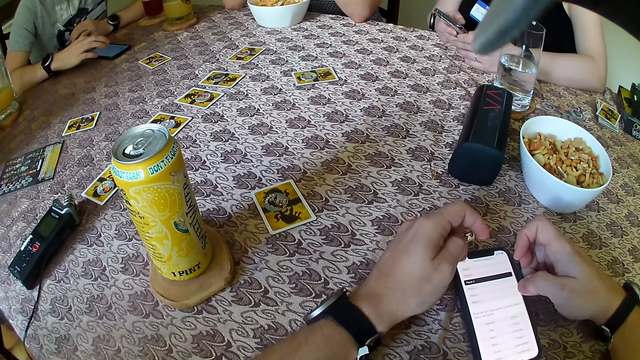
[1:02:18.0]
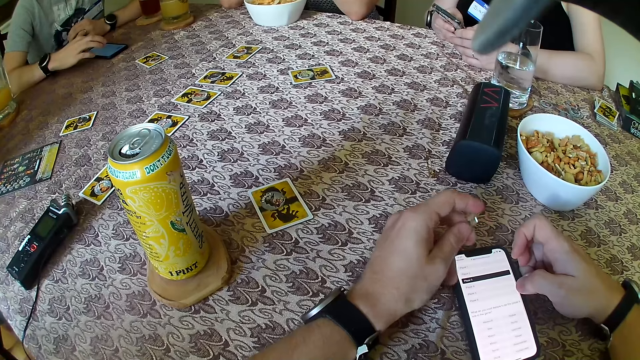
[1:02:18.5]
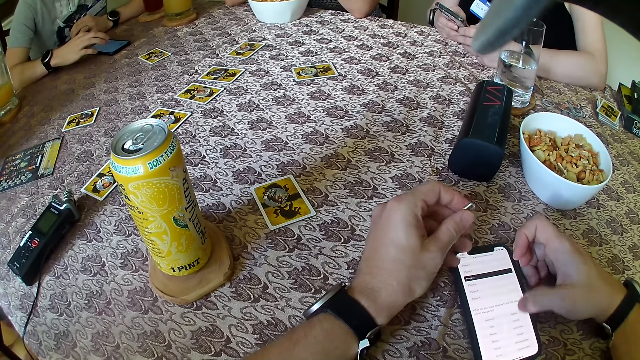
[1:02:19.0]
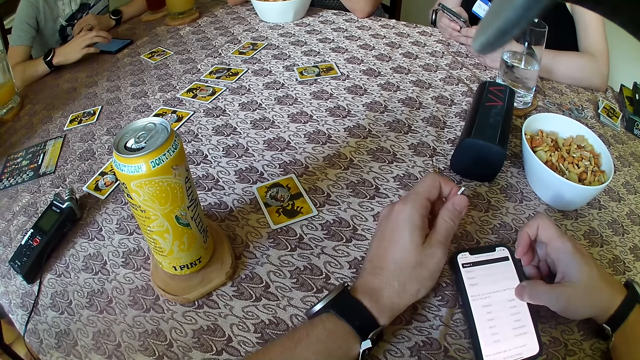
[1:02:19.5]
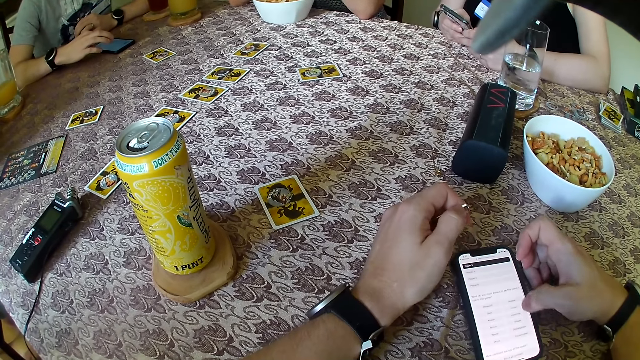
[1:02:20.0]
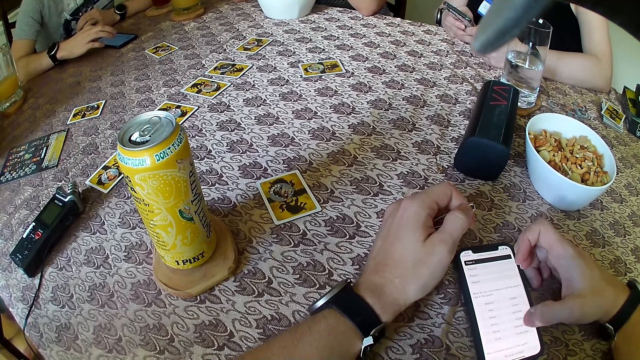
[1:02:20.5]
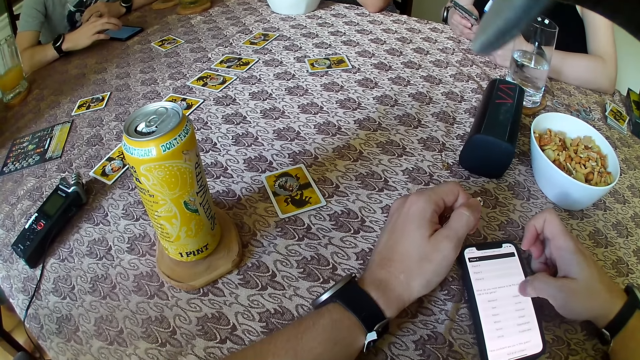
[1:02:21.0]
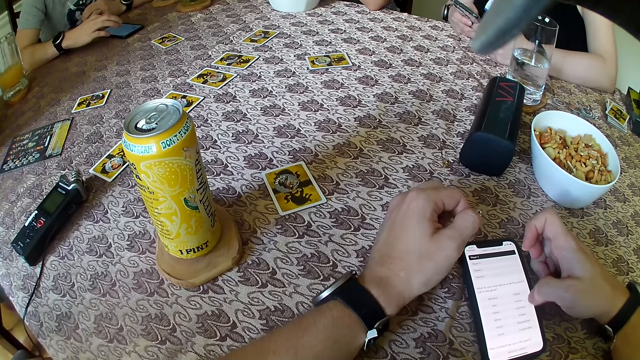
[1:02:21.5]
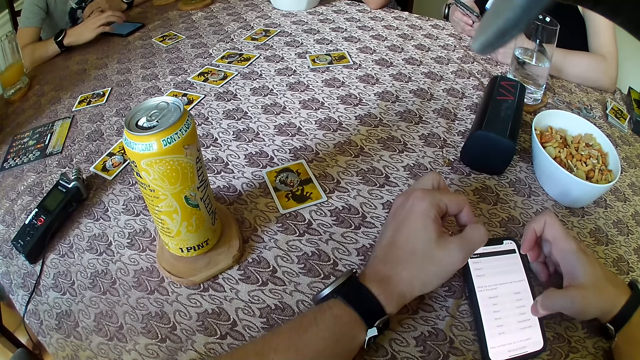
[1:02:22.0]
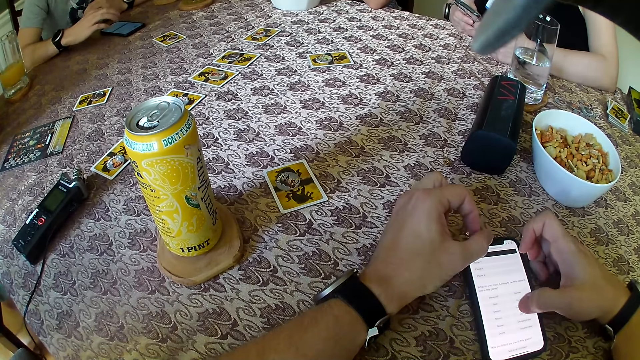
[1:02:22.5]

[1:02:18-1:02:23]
The camera wearer operates a phone.

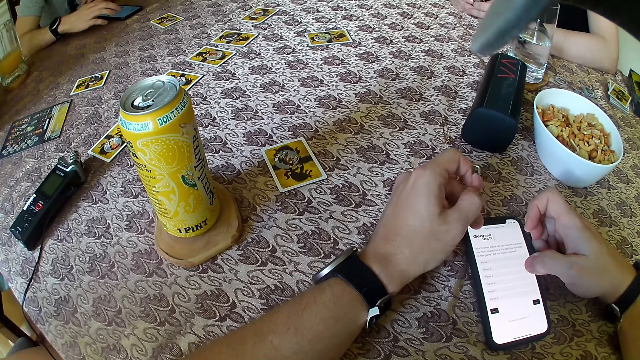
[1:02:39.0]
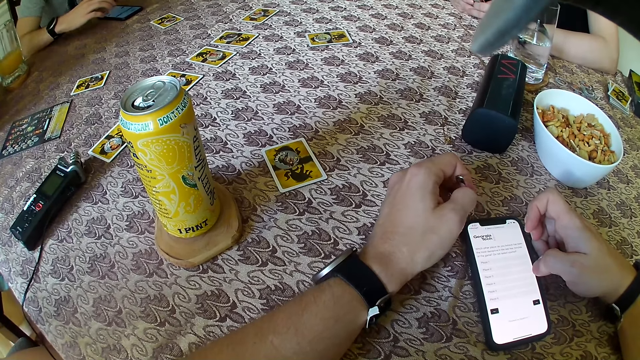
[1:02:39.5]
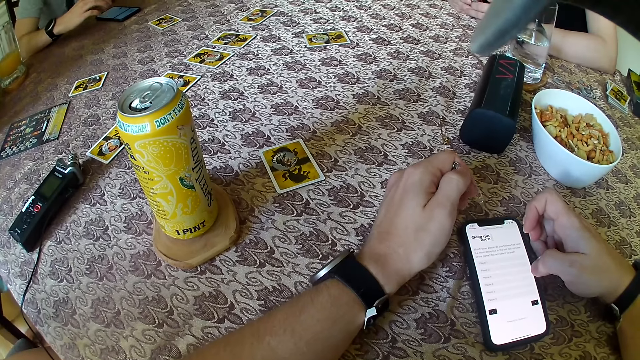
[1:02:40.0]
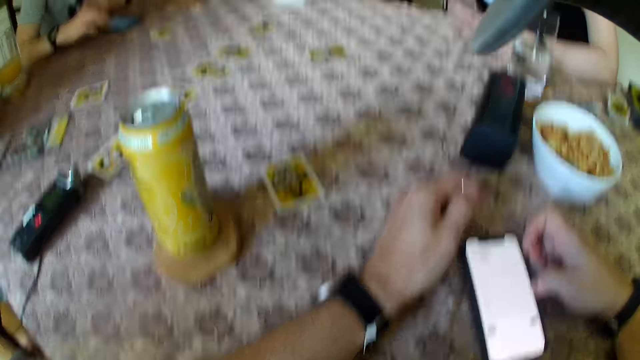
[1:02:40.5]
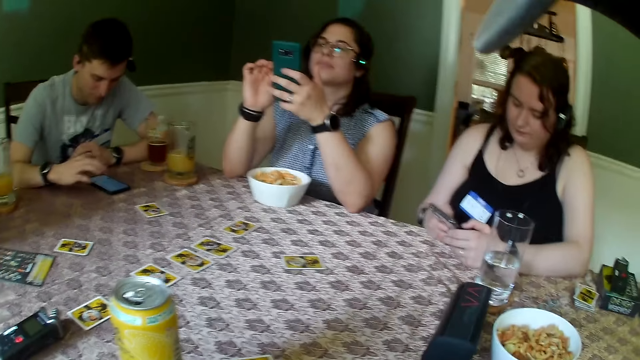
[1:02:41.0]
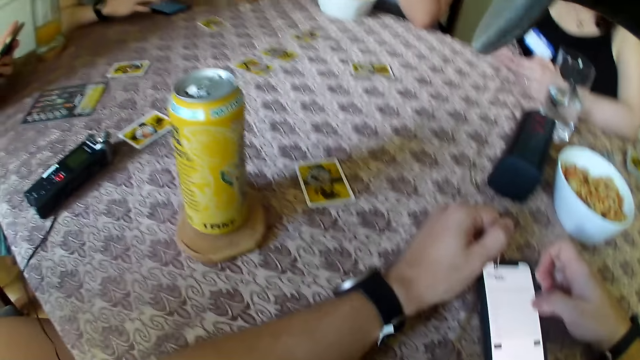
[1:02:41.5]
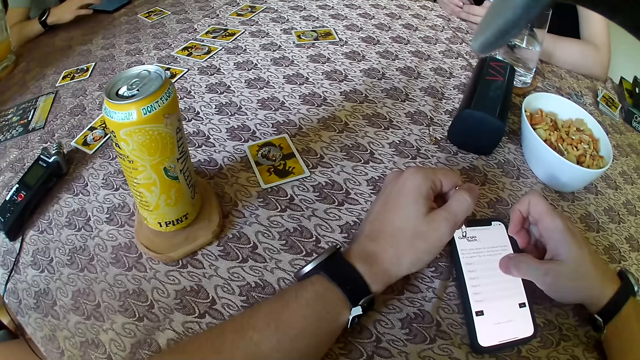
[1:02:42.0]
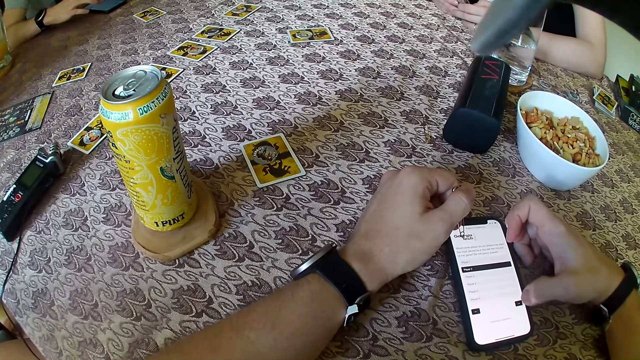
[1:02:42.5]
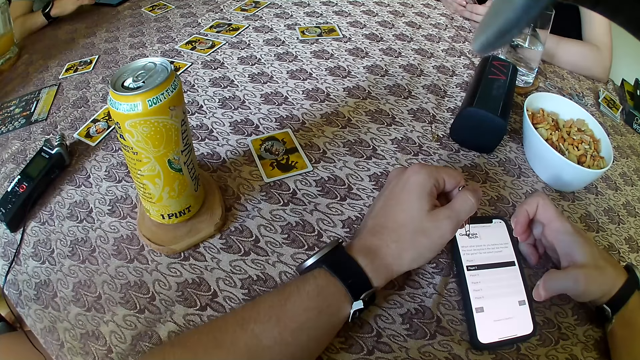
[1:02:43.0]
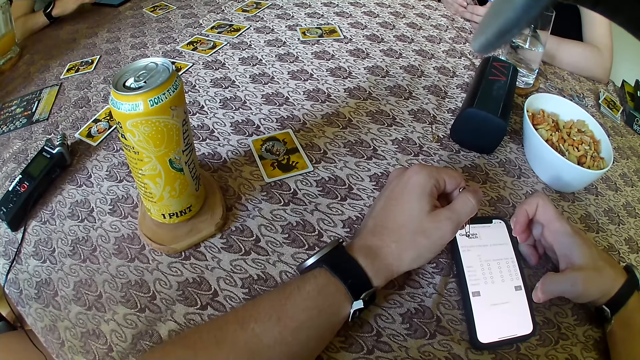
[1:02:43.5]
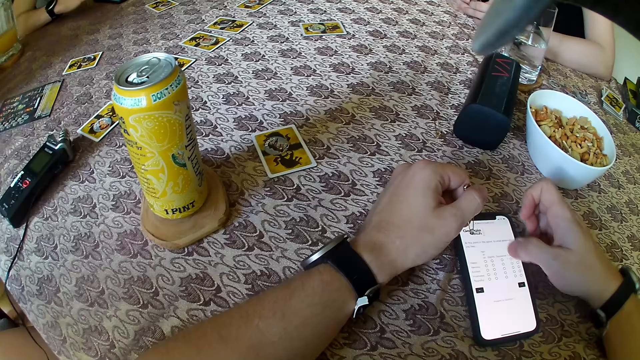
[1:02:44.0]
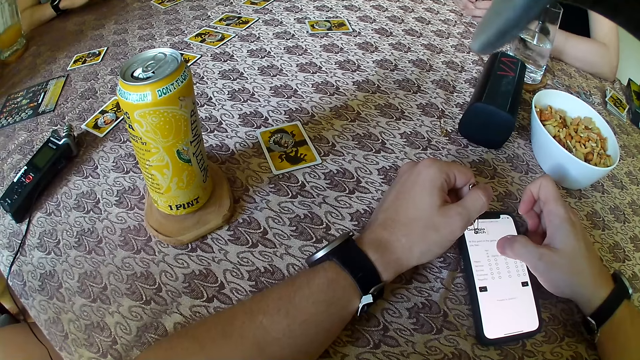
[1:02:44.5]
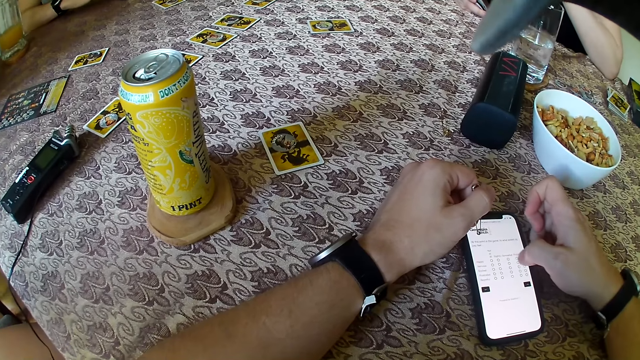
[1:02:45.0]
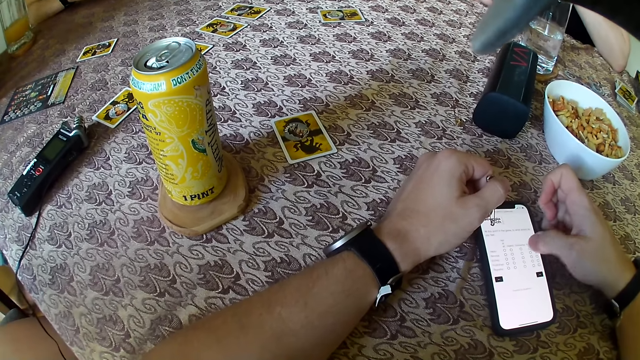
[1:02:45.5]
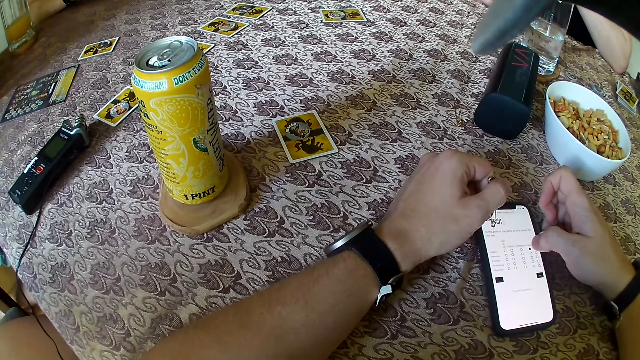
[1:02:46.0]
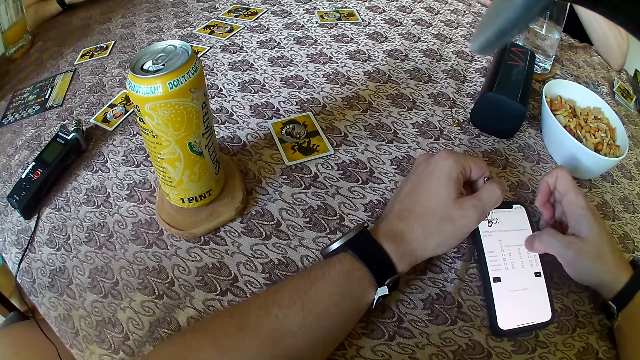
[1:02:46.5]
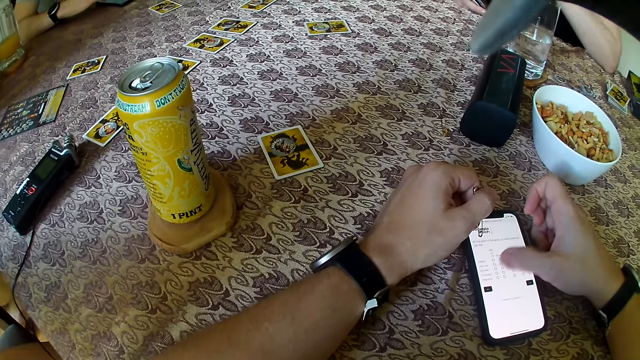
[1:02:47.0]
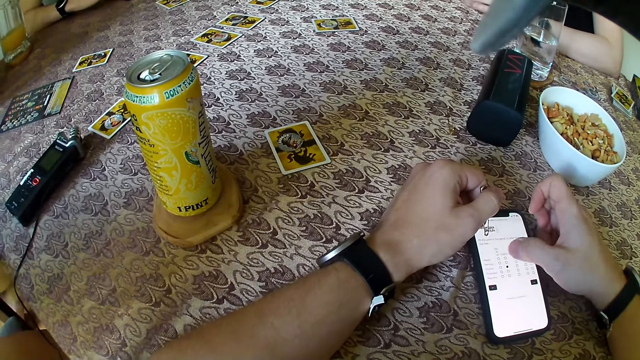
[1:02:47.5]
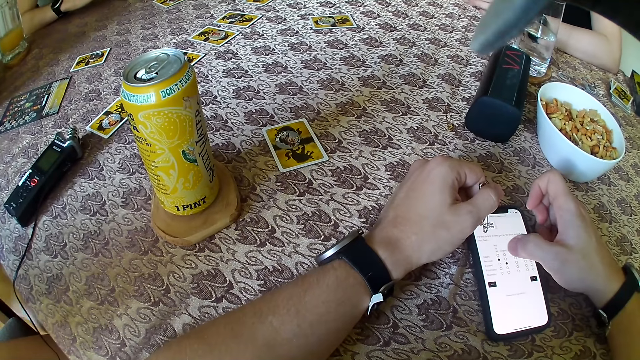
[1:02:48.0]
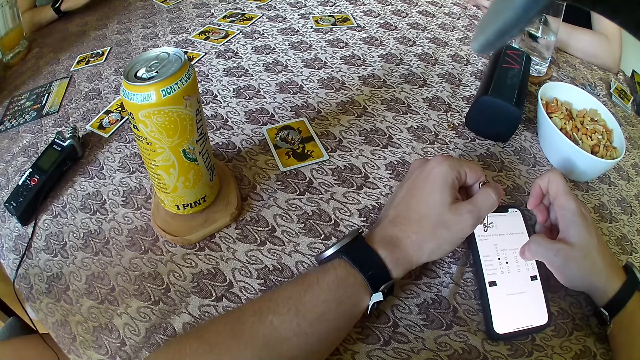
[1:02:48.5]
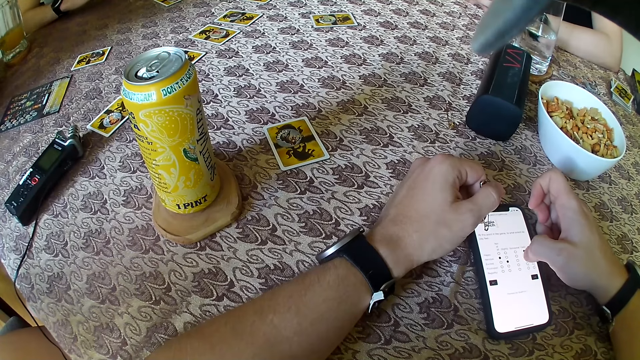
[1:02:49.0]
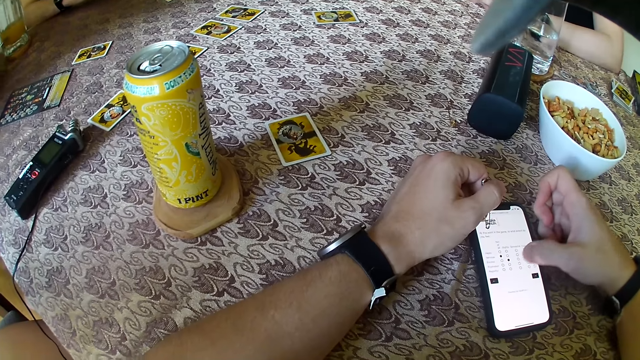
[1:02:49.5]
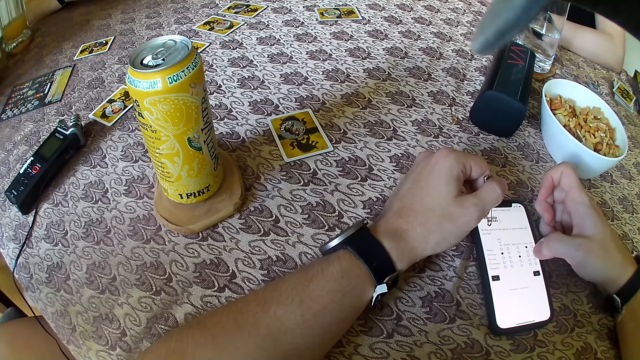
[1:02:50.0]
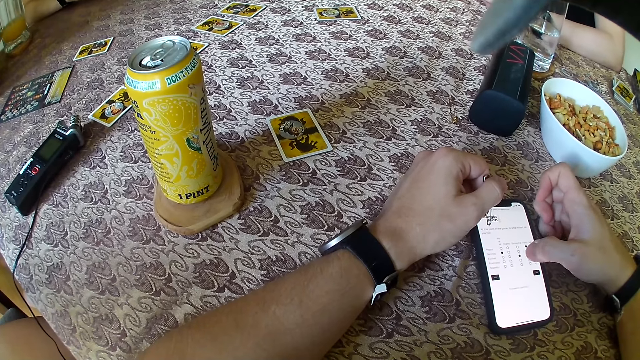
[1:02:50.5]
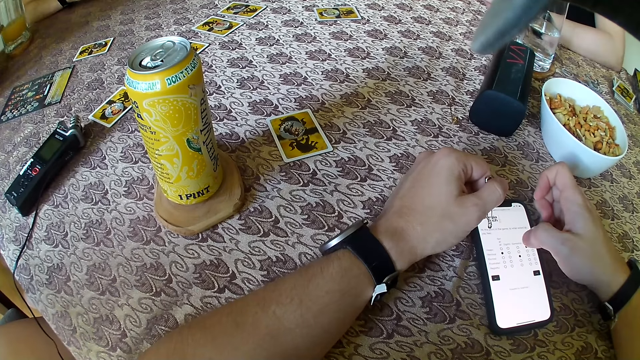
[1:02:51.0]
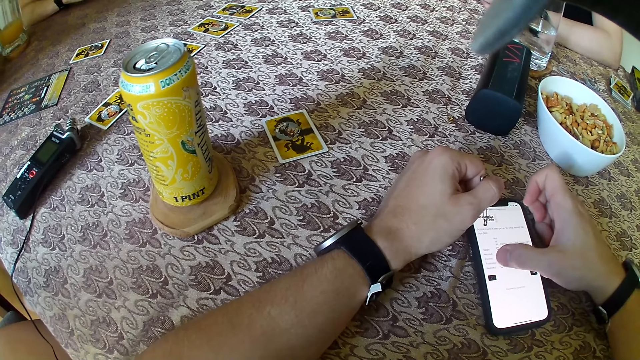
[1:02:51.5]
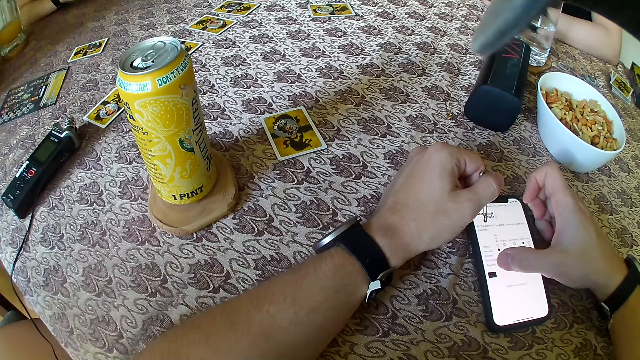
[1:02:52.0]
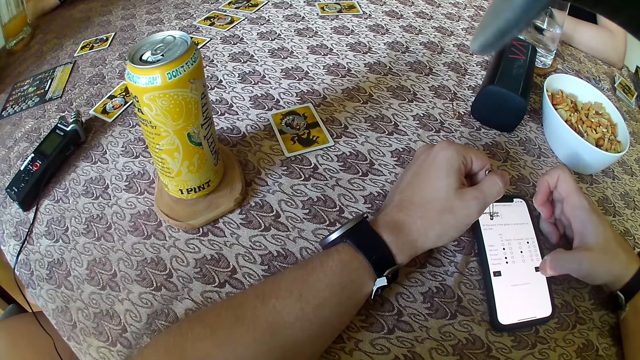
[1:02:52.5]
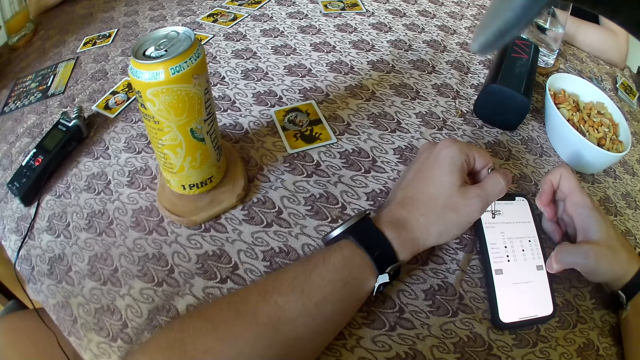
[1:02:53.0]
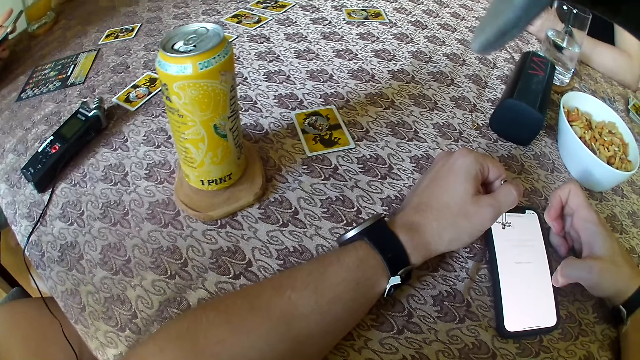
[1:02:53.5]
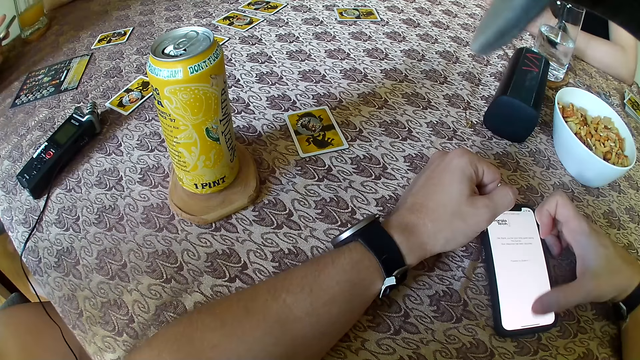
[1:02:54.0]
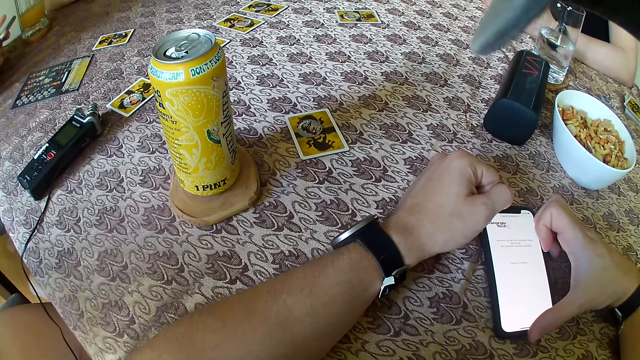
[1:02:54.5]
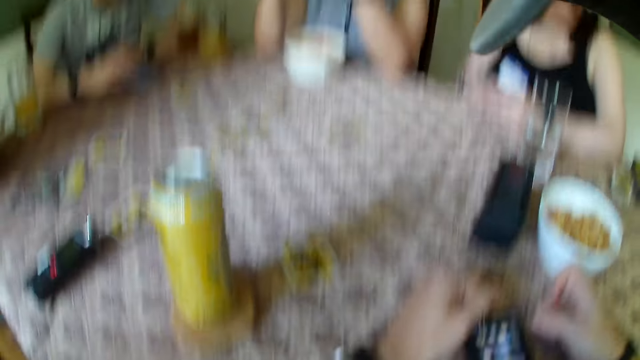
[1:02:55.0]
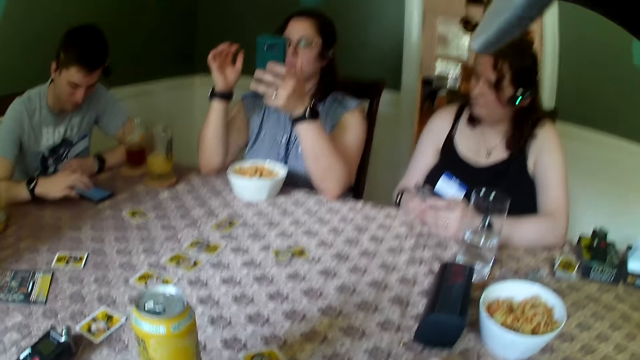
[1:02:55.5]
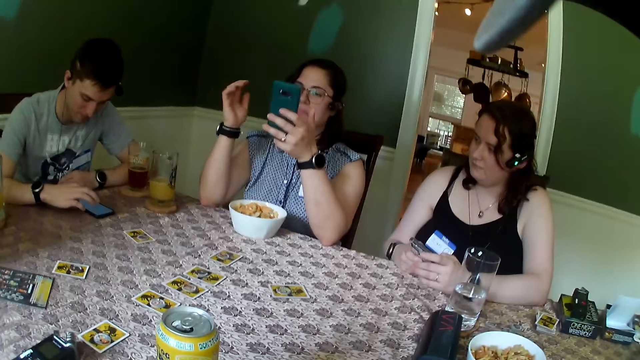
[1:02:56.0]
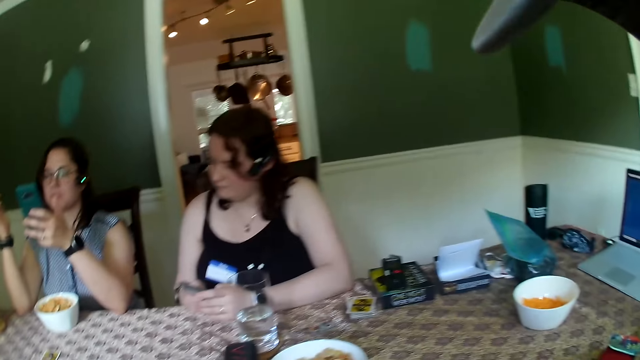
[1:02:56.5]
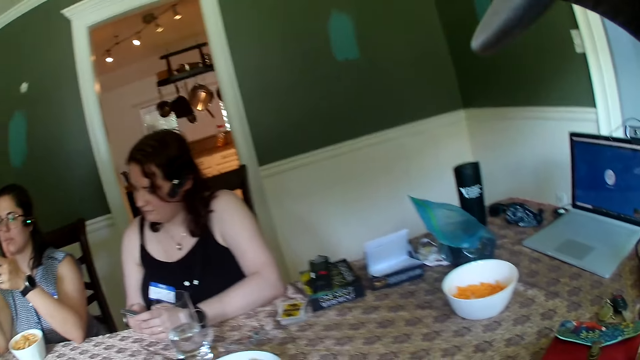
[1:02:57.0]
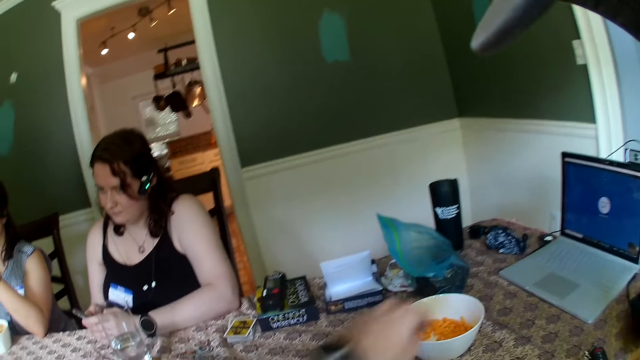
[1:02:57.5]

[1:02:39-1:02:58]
A man operates a phone on the table. A woman operates a phone with both hands. The camera wearer operates a phone. The woman operates a phone. The man operates a phone on the table.
